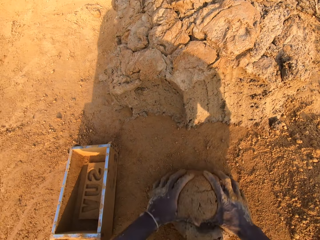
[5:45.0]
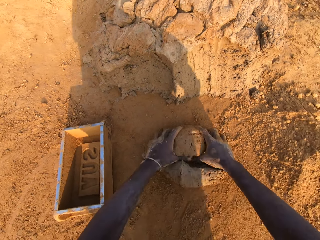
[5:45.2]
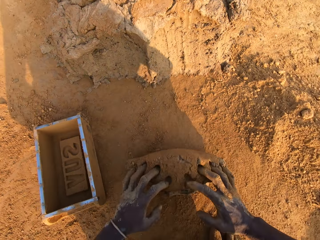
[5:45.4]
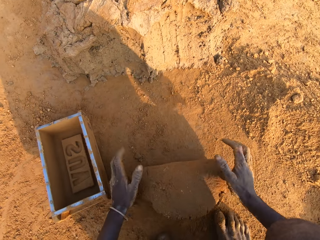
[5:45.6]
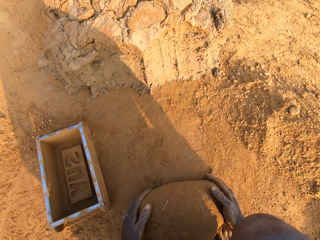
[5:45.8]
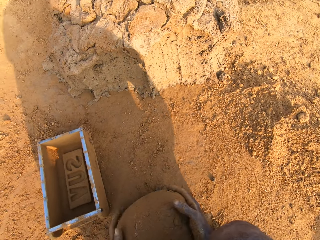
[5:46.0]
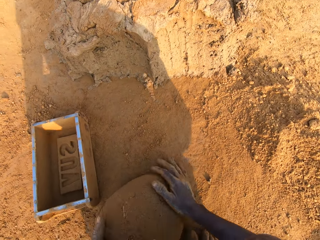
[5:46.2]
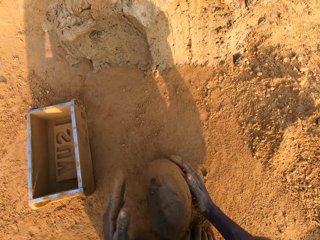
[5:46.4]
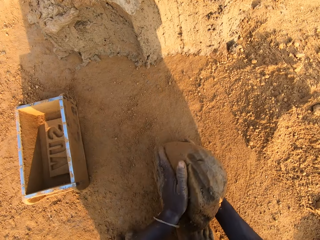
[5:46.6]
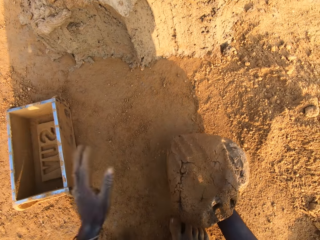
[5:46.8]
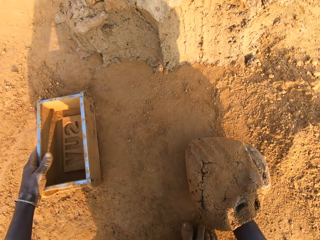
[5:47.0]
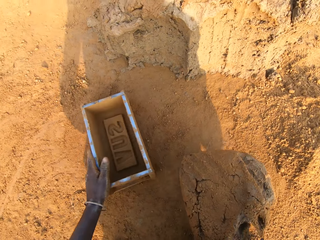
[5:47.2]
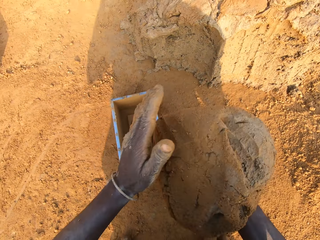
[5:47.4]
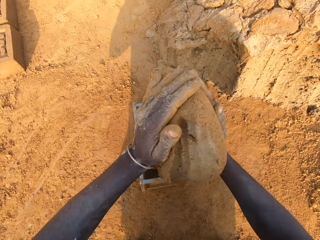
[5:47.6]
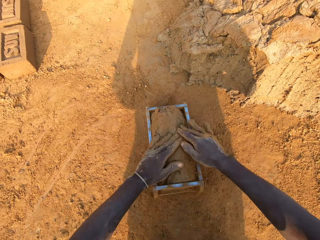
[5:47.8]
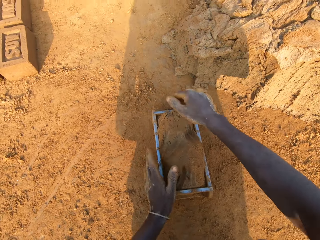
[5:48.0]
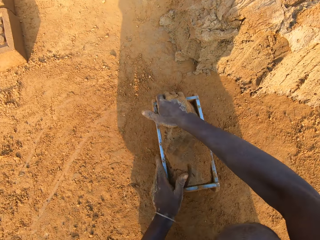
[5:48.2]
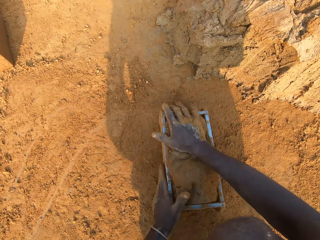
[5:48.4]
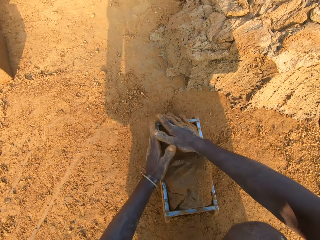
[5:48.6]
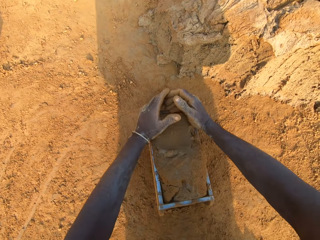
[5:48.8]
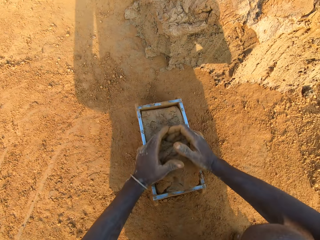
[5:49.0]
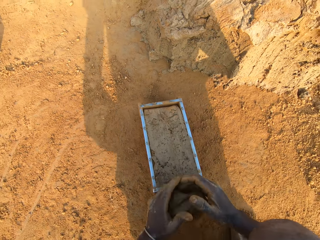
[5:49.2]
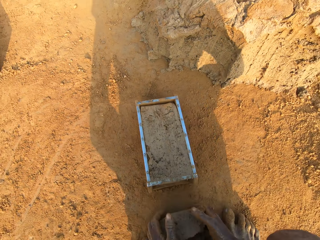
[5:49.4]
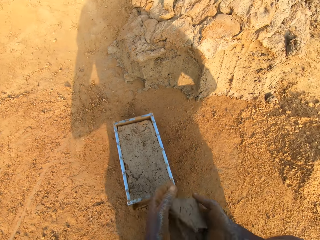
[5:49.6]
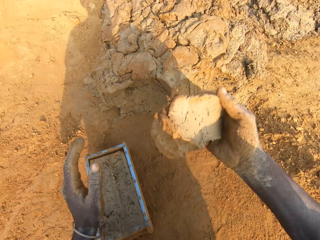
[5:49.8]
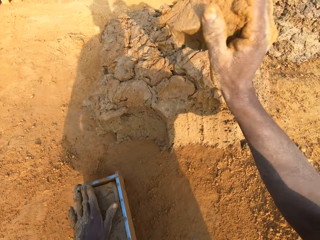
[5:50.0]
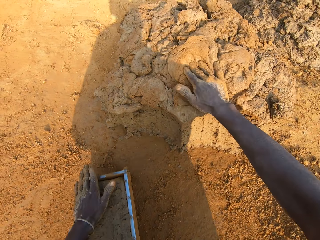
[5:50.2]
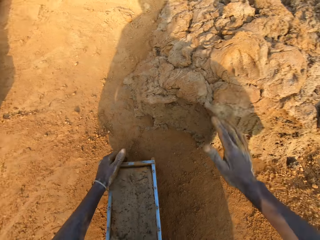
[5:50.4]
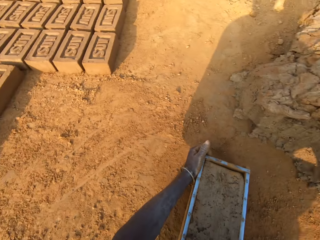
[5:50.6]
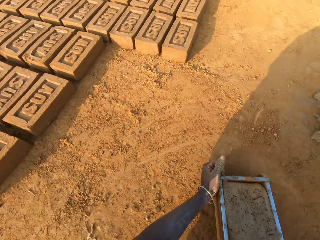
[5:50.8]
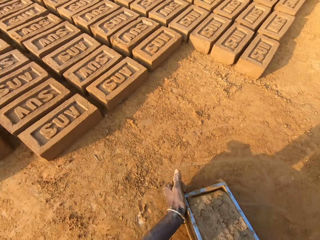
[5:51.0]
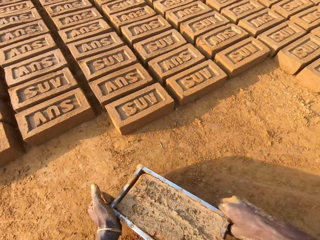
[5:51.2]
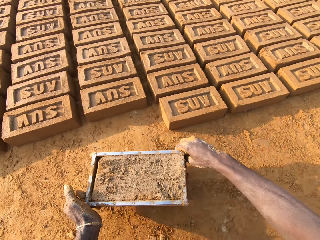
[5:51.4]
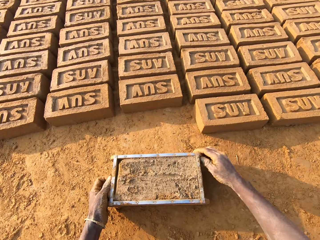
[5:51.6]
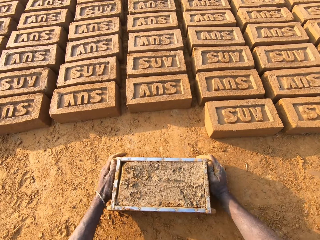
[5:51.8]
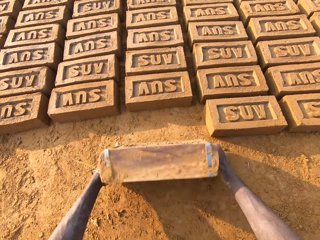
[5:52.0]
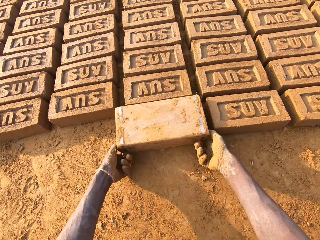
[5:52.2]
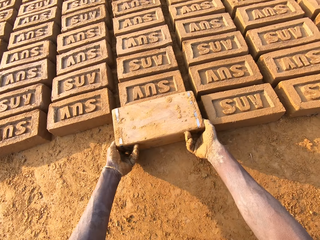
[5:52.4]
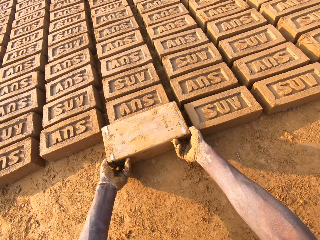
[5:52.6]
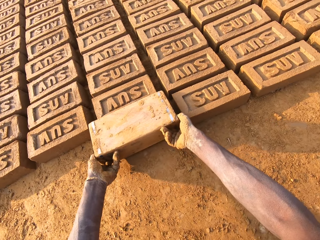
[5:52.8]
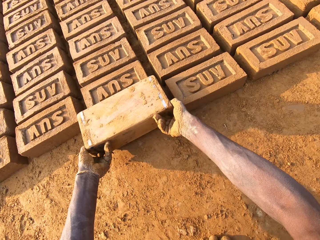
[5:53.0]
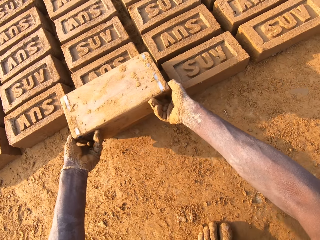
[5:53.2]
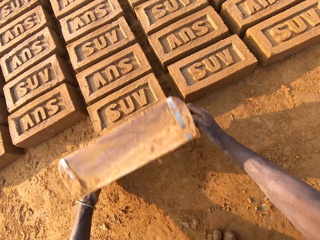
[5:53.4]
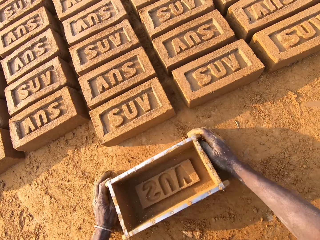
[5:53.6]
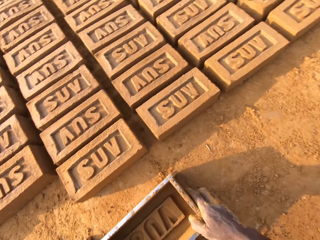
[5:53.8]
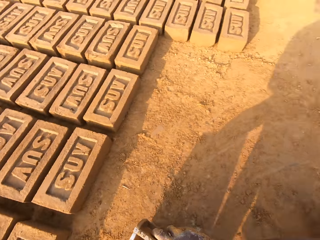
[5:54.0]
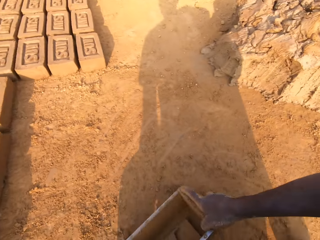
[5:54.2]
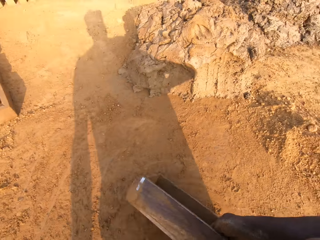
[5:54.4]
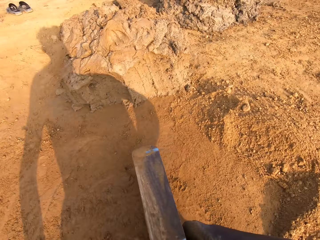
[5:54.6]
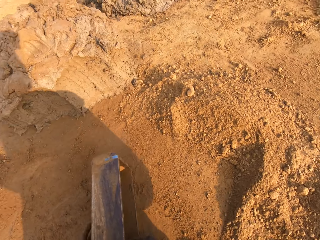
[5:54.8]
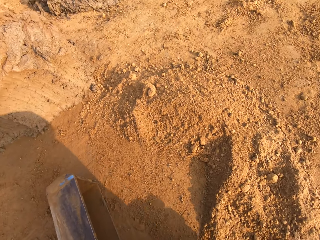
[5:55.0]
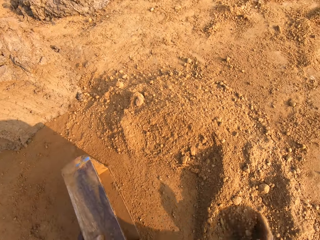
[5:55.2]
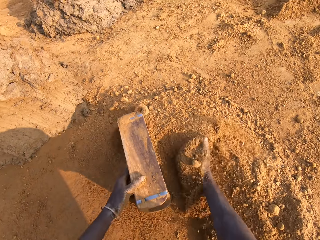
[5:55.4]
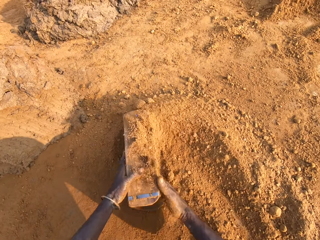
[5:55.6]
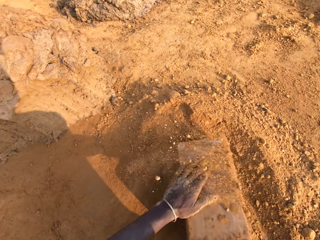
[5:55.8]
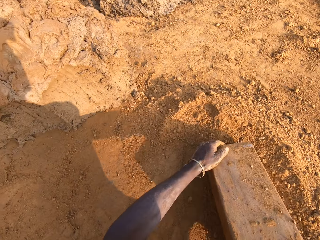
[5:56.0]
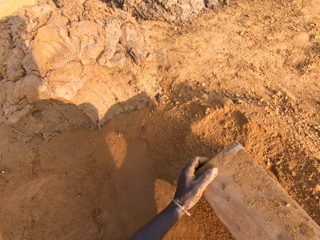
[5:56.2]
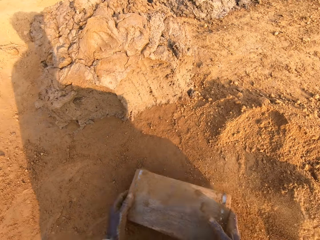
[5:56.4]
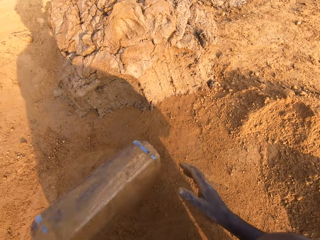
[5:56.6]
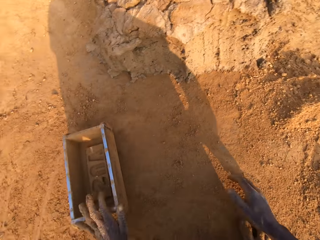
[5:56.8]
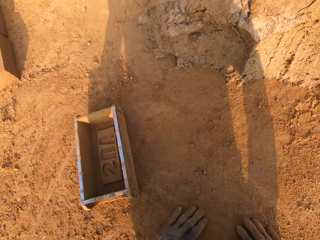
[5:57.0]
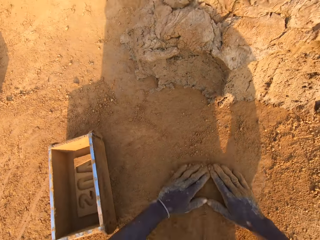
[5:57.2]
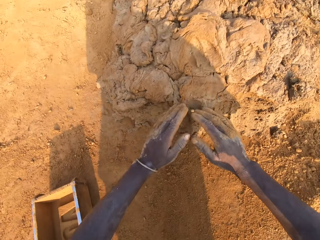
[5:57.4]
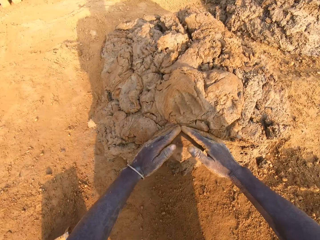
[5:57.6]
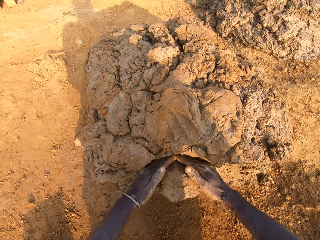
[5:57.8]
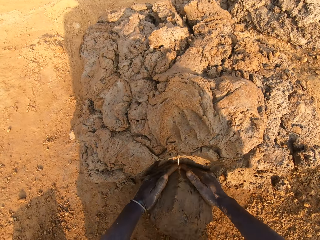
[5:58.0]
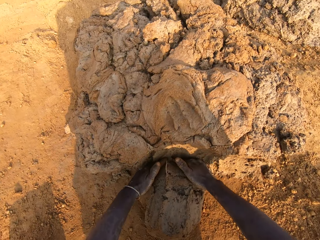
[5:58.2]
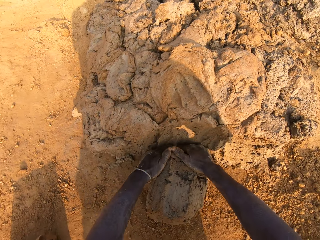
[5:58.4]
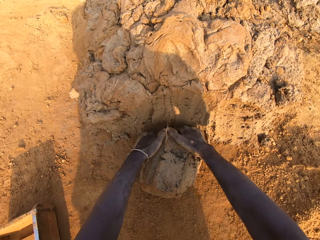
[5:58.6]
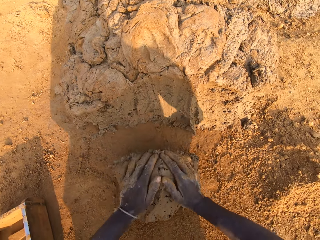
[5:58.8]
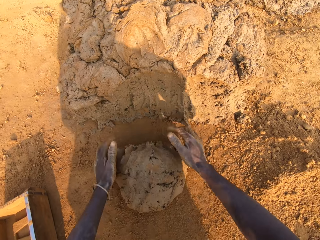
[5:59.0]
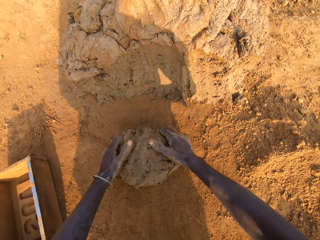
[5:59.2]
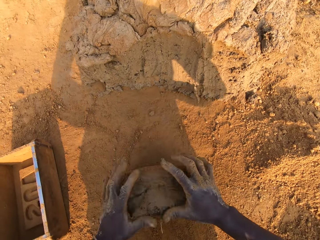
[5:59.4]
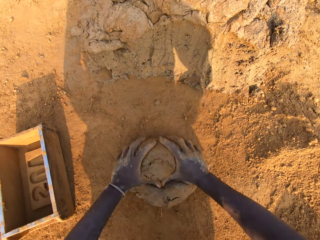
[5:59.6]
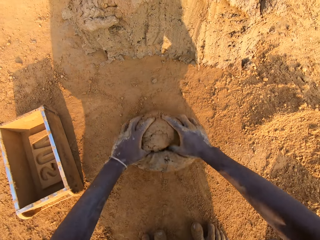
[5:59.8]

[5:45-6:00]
The camera wearer molds the portion of clay mix with both hands. He puts the clay mix in the brick mold. He cuts out excess clay mix from the brick mold with both hands. He throws the portion of clay mix on the floor with his right hand. He moves the brick mold with his hands. He pours the clay mix from the brick mold on the ground. He puts the brick aside. He moves the brick mold with his hands. He puts sand into the brick mold with his right hand. He drops the box. He cuts out a portion of the clay mix with both hands. He picks up the mud. He molds the portion of clay mix with both hands.

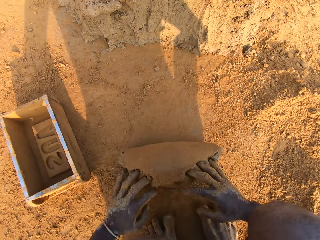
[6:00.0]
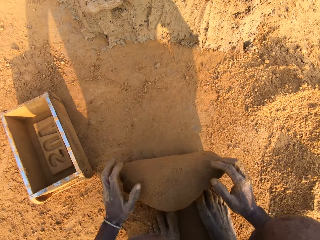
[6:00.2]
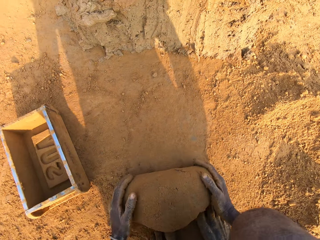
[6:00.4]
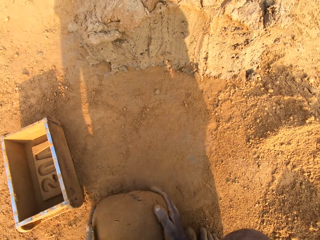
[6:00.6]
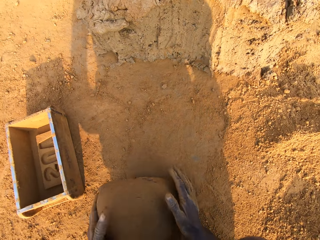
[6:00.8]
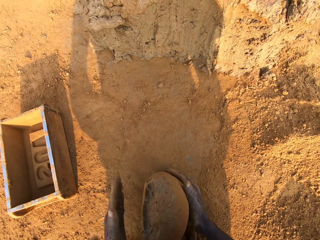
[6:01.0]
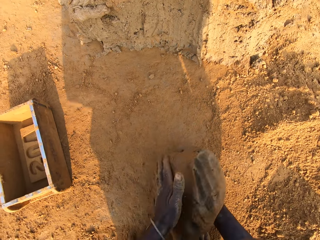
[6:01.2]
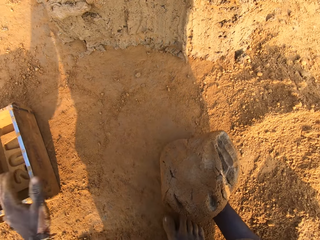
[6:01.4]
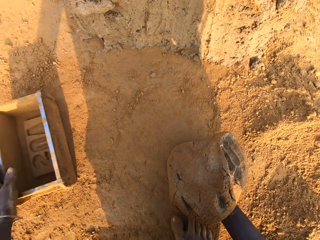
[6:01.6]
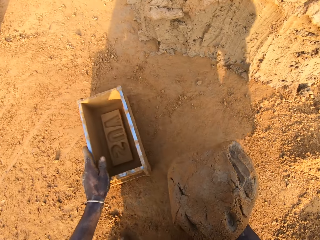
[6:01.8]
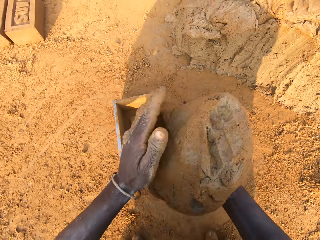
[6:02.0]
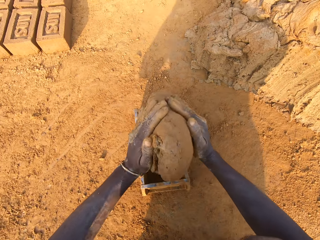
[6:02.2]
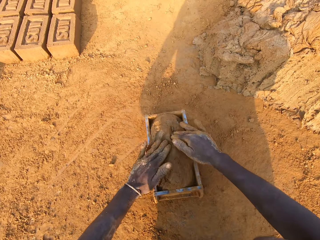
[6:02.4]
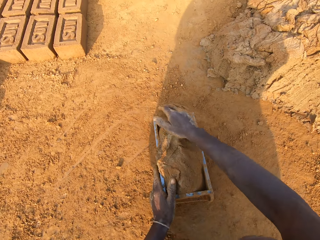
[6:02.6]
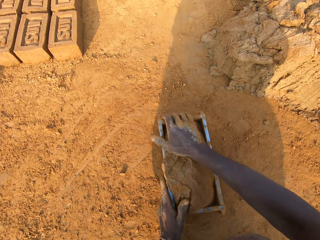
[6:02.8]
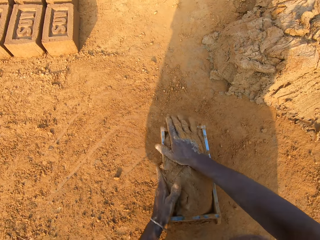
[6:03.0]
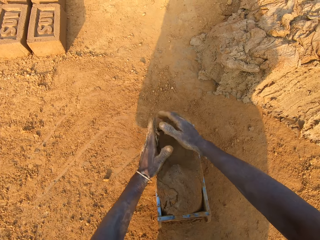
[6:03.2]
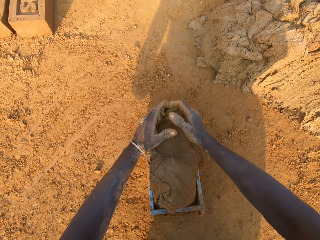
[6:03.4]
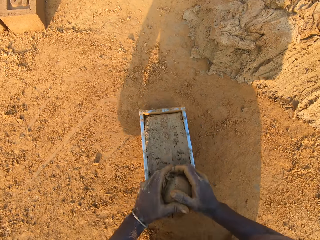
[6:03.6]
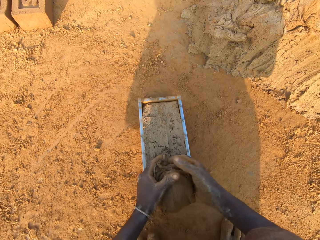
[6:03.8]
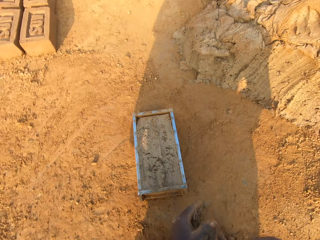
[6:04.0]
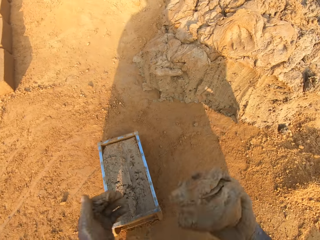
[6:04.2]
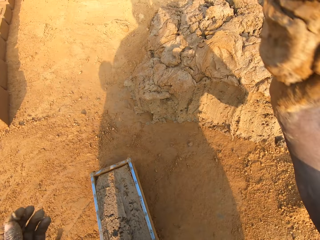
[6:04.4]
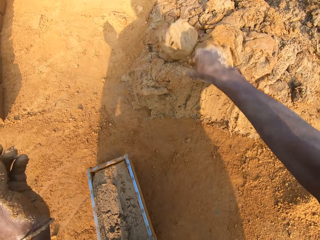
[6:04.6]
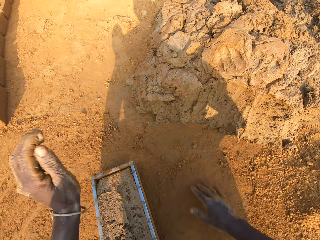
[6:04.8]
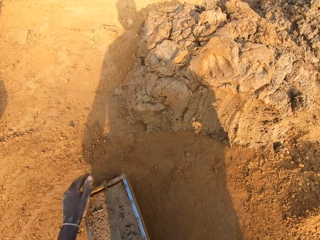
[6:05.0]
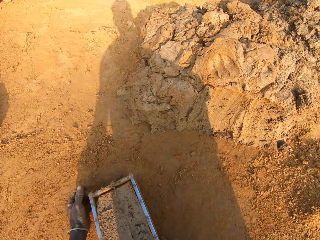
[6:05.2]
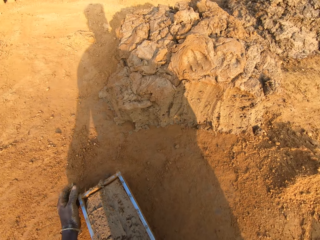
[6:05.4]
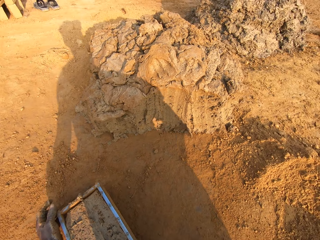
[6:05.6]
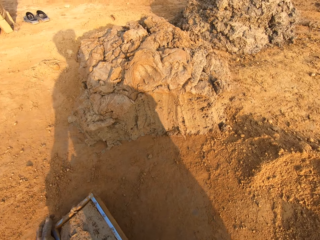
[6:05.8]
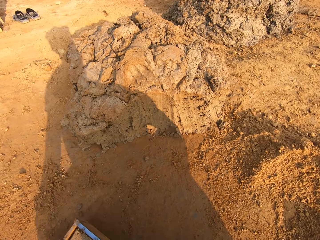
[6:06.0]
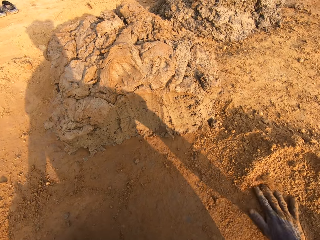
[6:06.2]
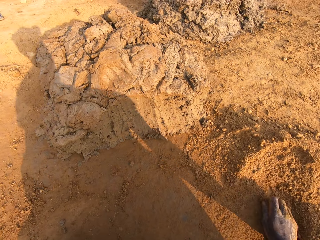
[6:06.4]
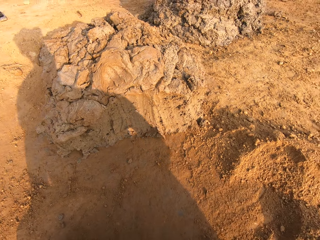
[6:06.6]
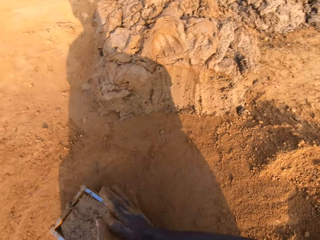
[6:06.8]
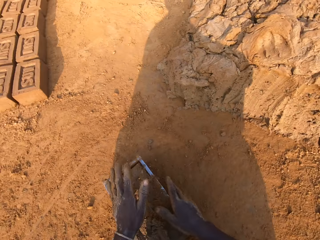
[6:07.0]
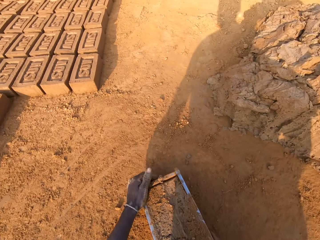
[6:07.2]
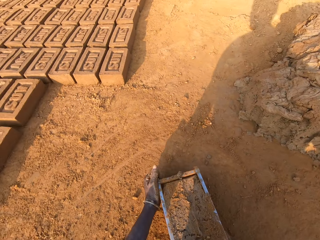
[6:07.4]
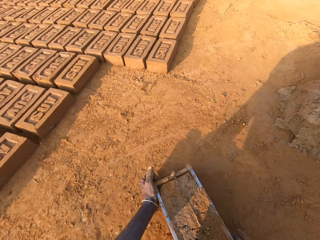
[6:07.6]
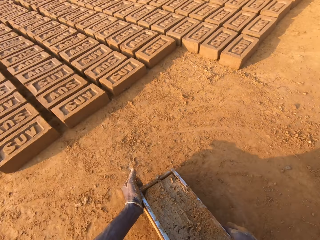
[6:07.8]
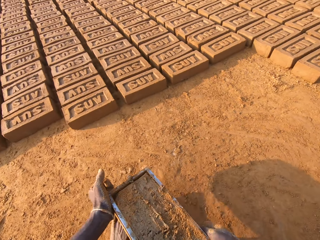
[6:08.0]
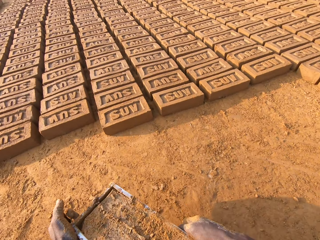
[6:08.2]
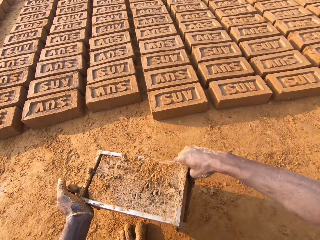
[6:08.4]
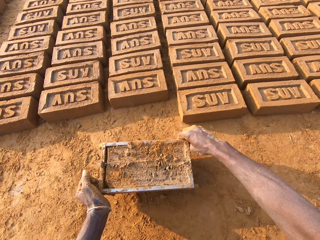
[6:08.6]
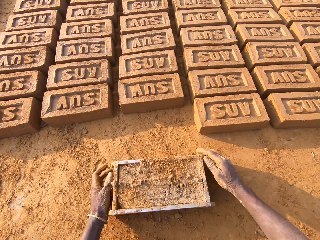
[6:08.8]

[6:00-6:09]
The camera wearer adjusts the brick mold with his left hand. He puts the clay mix in the brick mold. He cuts out excess clay mix from the brick mold with both hands. He throws the portion of clay mix on the floor with his right hand. He moves the brick mold with his hands.
